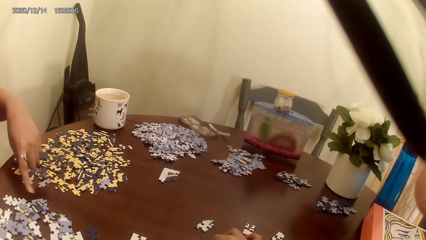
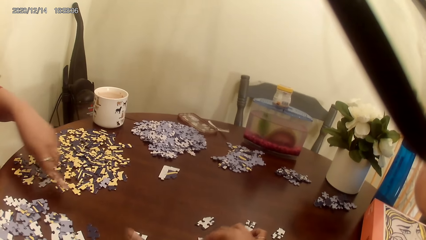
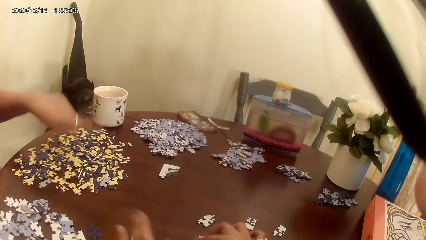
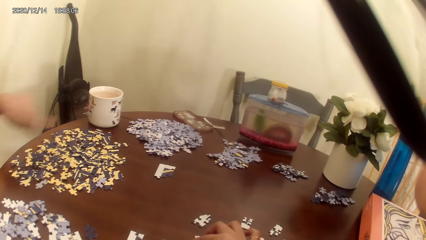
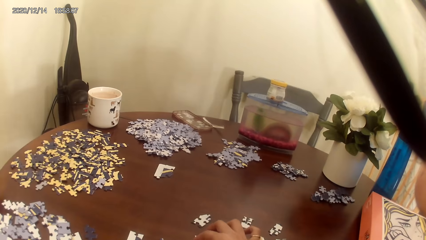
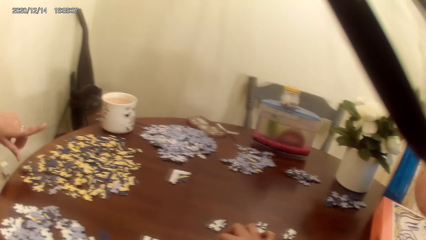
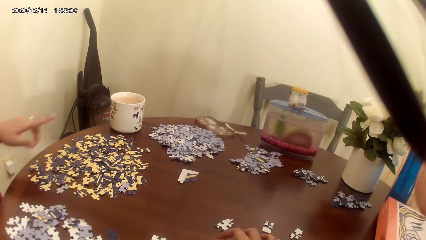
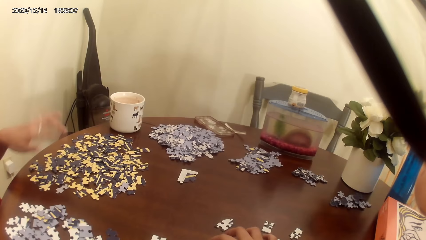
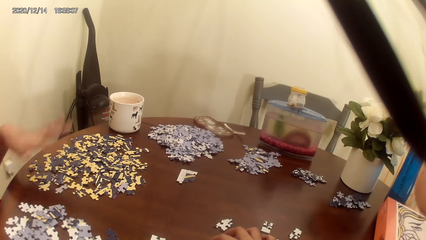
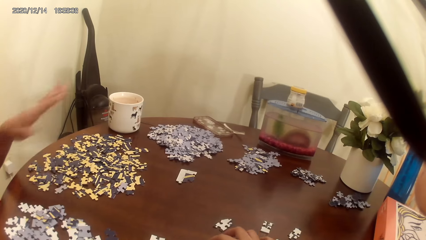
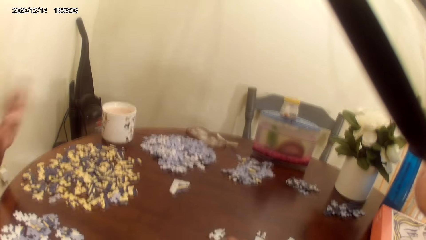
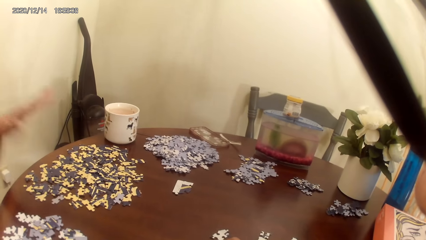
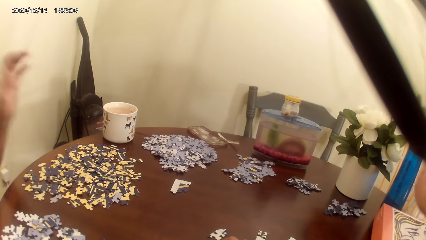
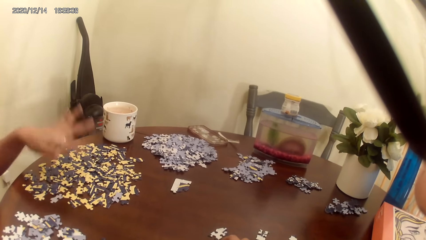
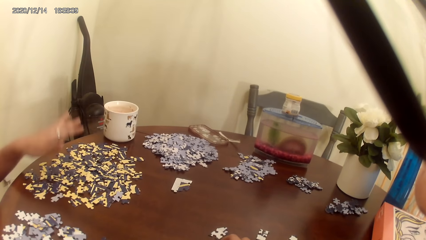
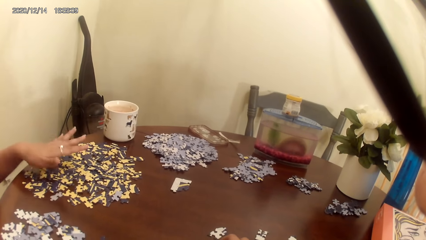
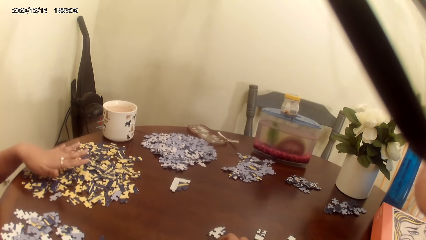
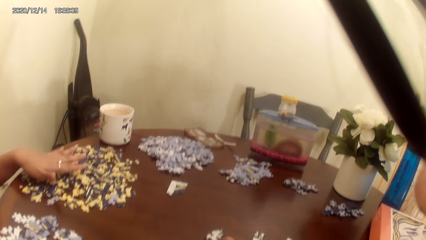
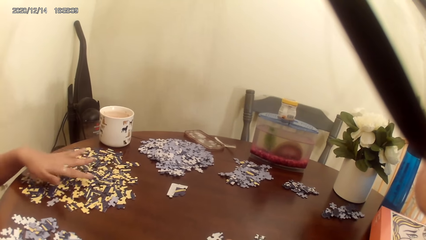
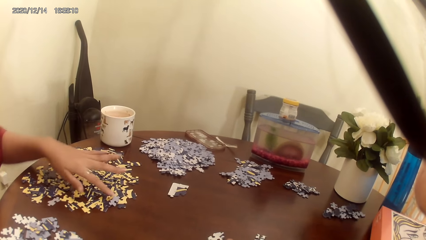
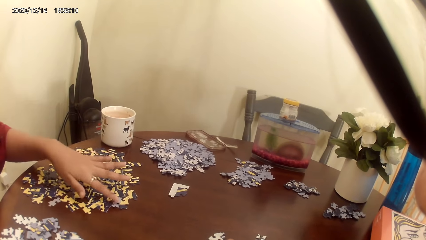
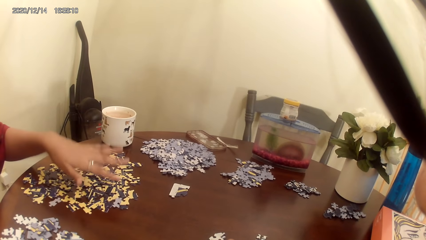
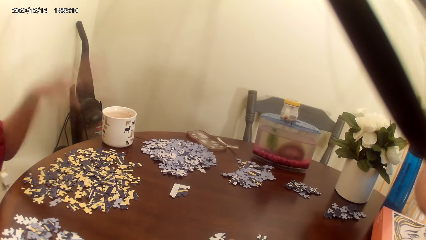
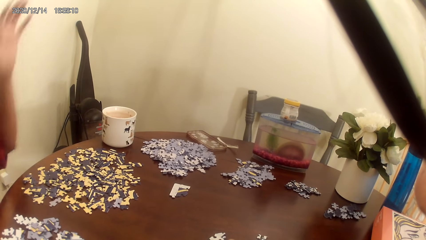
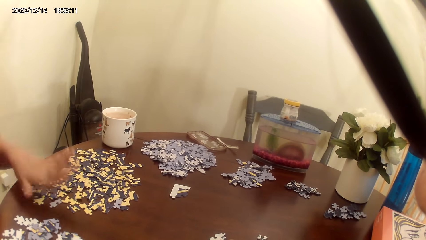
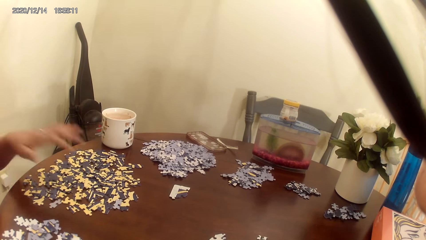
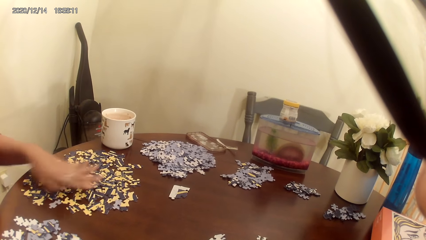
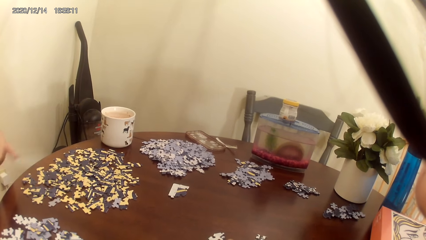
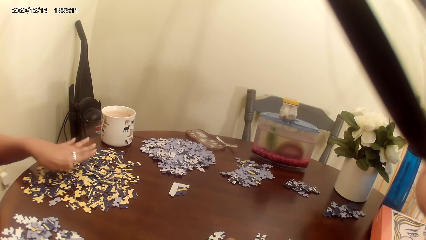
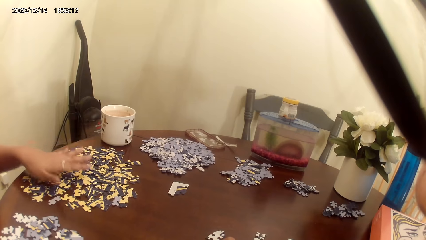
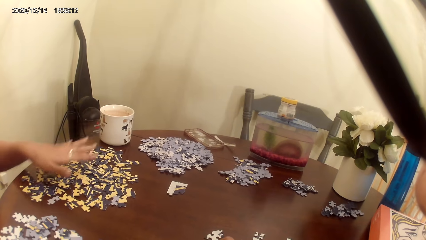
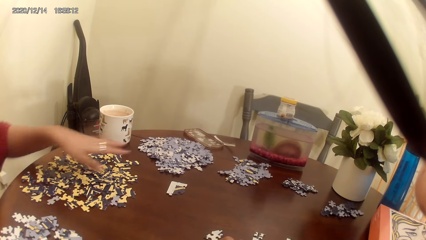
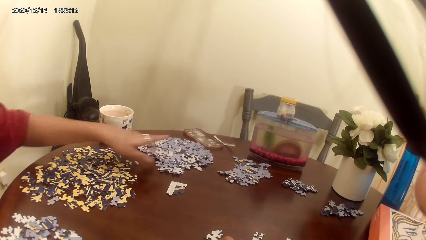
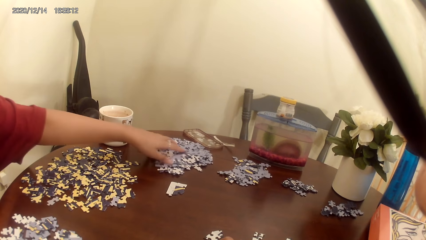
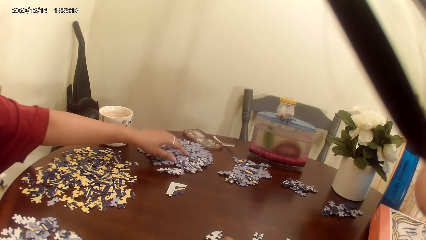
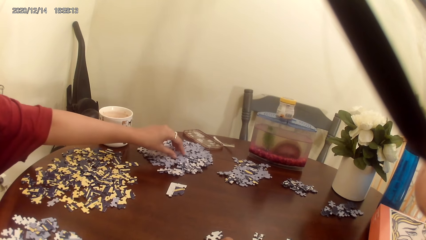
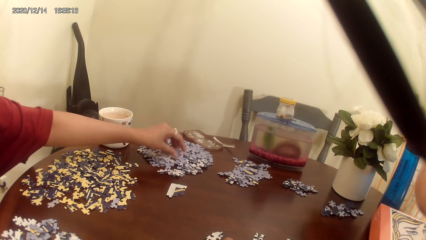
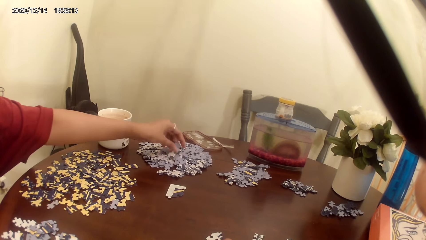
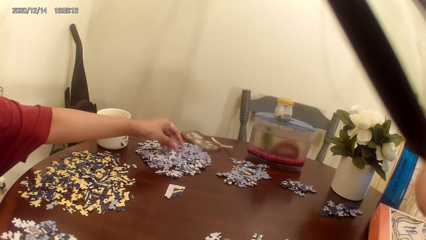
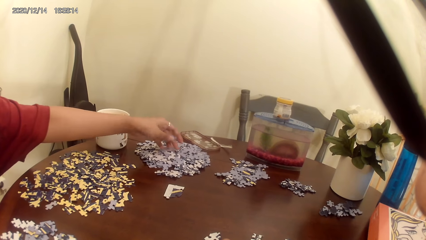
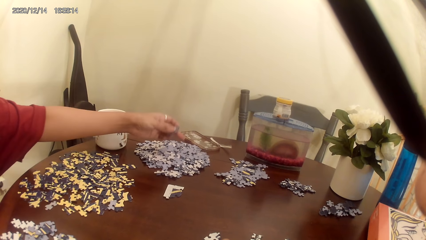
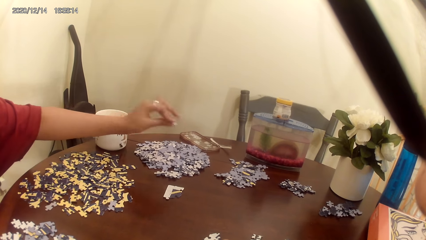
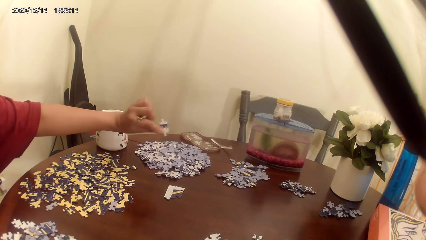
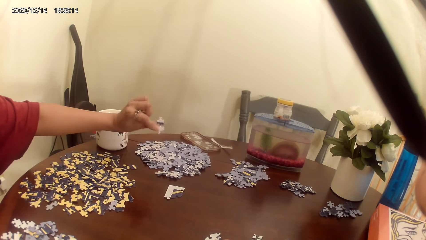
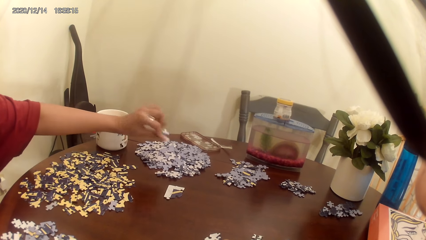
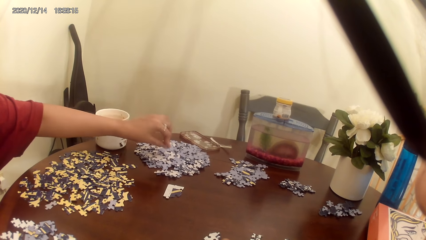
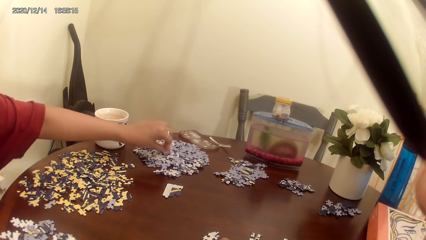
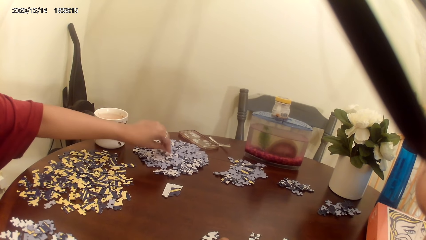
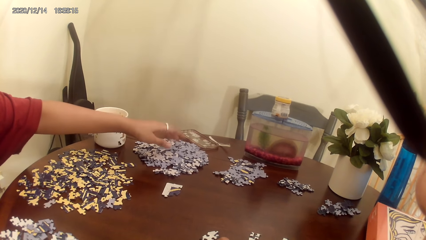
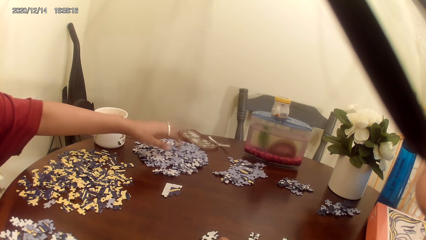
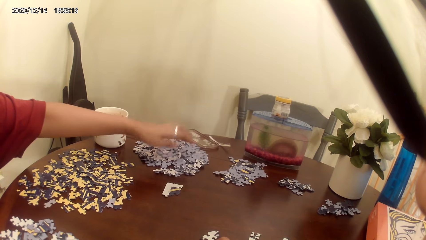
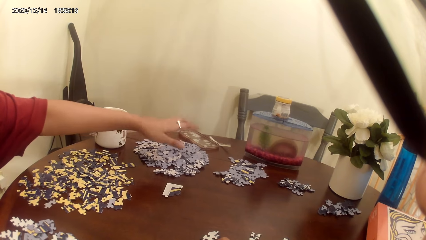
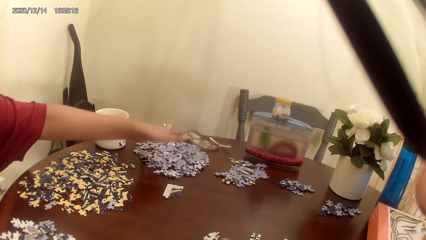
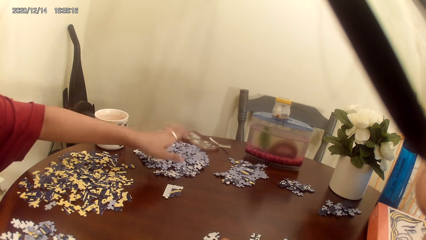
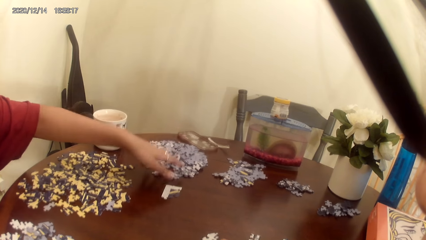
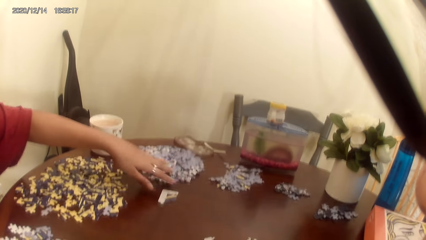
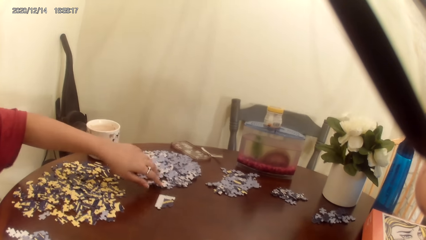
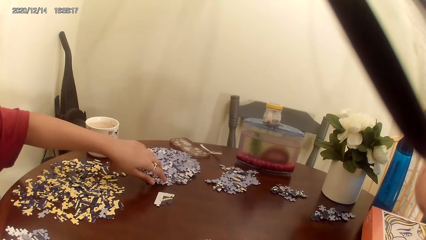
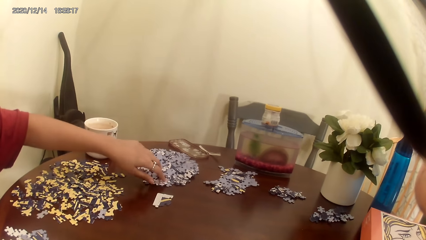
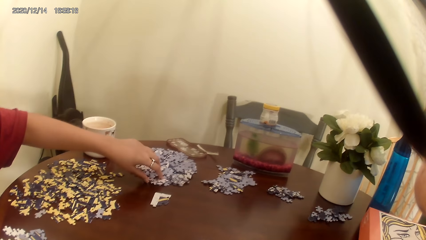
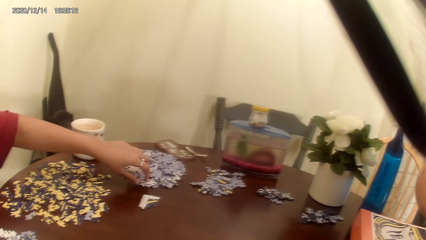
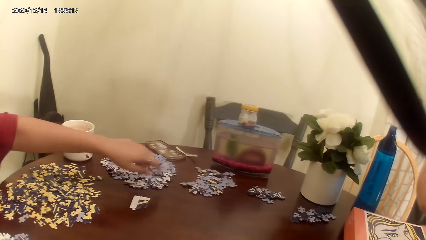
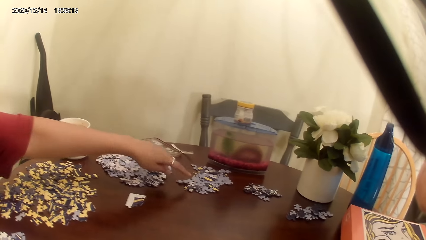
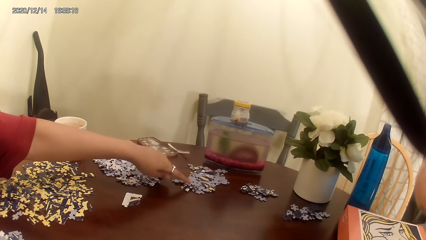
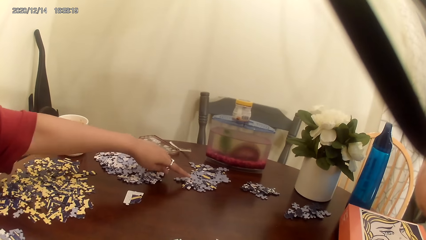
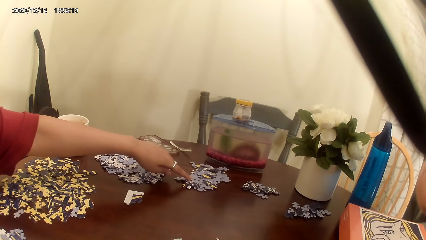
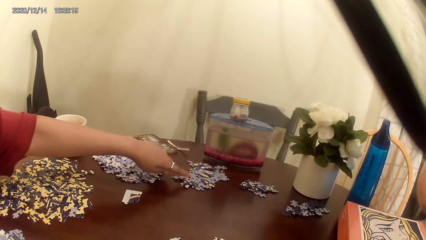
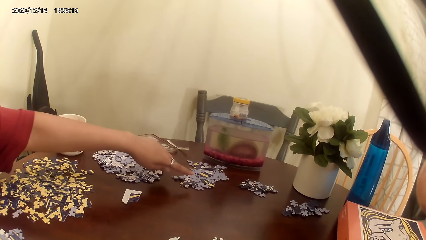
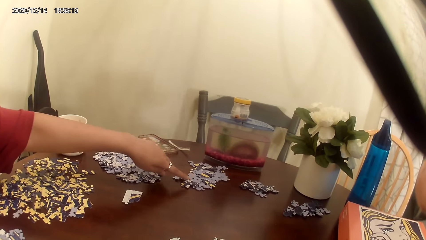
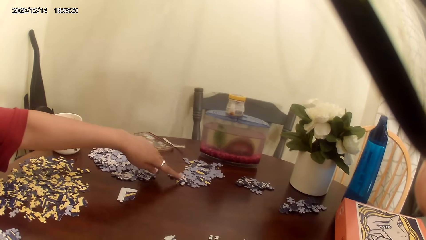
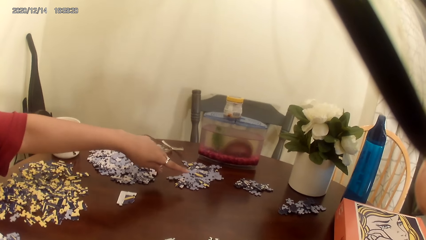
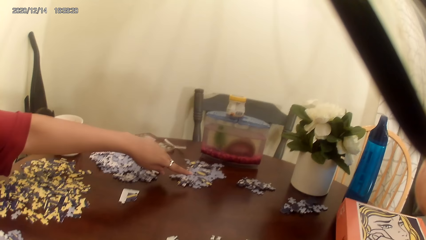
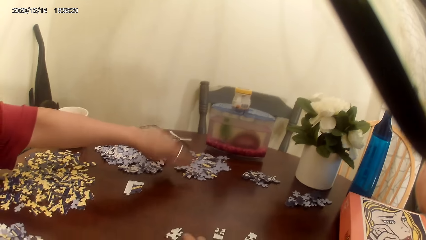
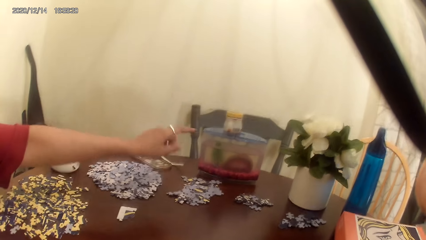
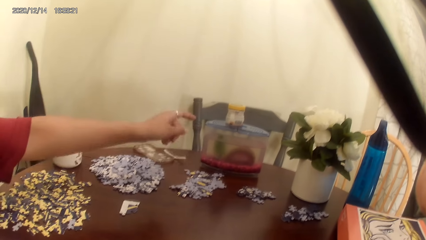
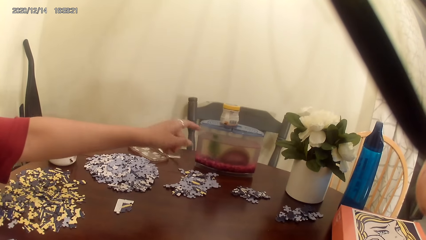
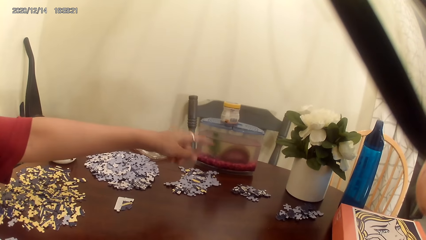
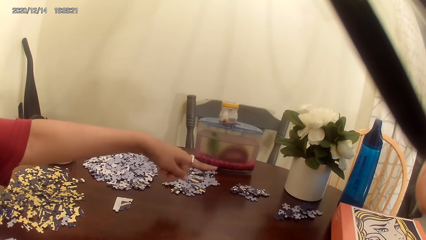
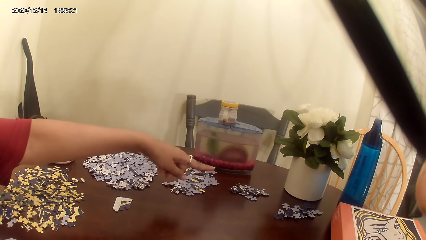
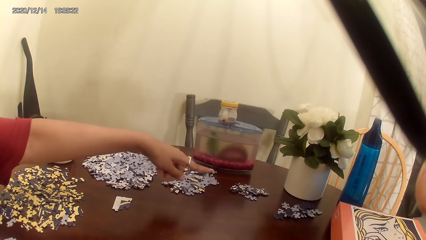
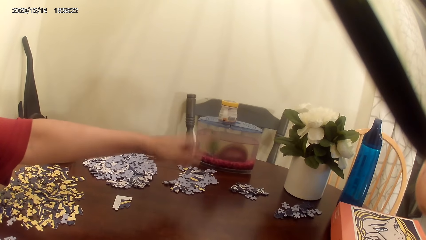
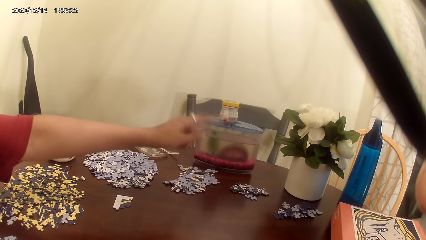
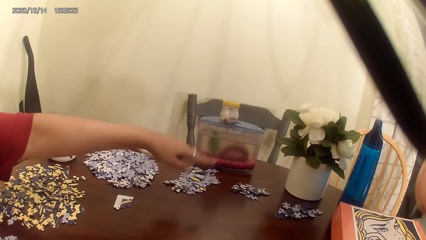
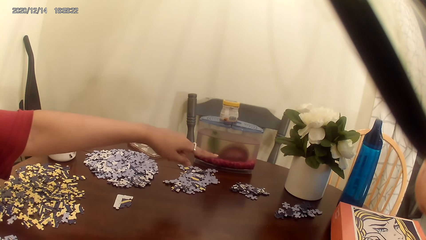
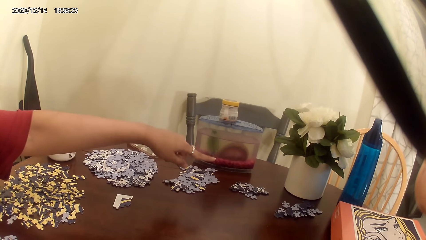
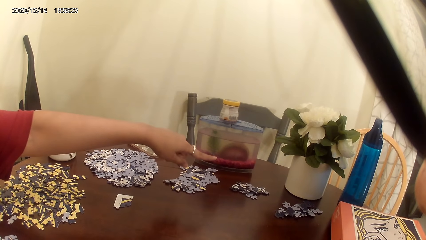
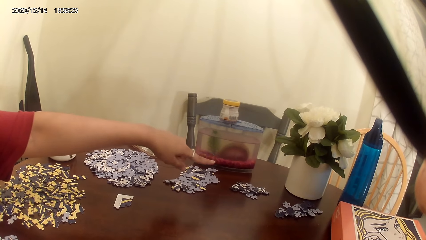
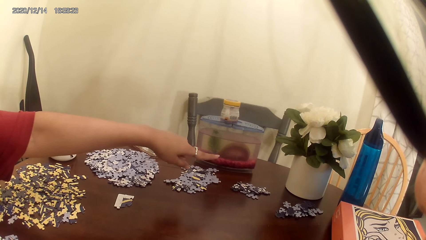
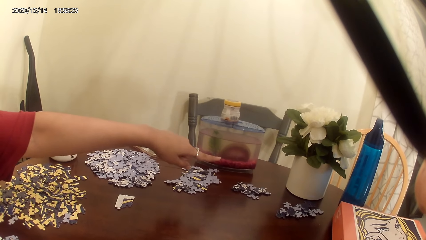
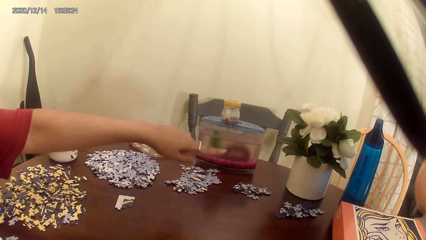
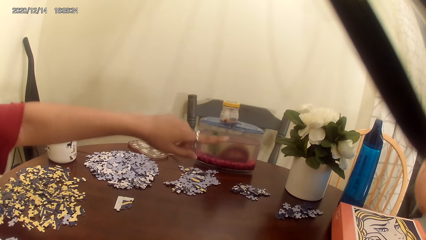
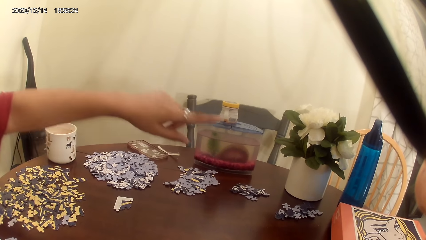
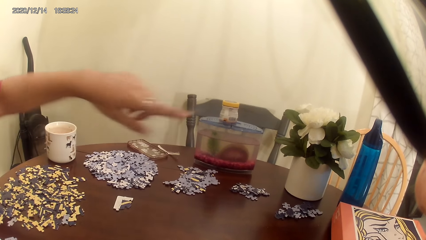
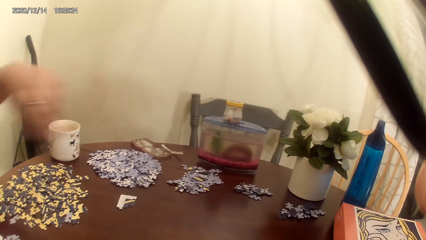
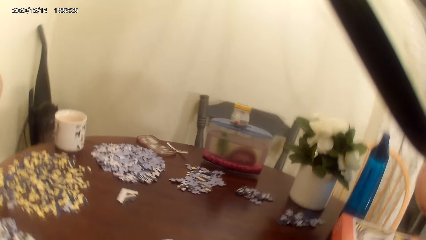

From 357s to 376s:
A person grabs the cards on the cardboard. The person talks to the camera wearer.
